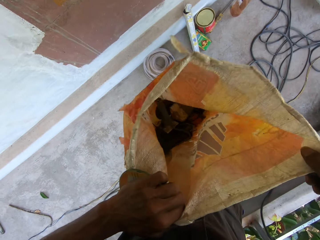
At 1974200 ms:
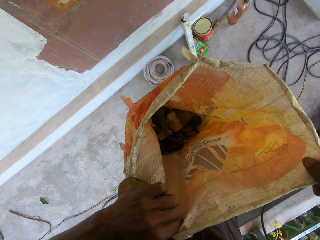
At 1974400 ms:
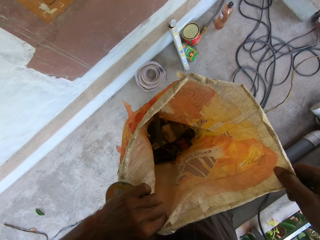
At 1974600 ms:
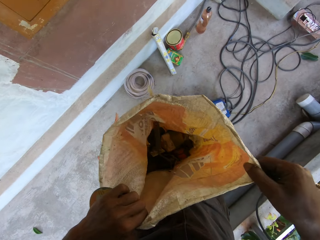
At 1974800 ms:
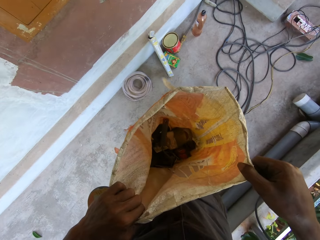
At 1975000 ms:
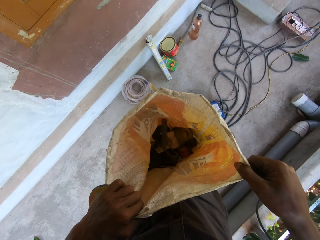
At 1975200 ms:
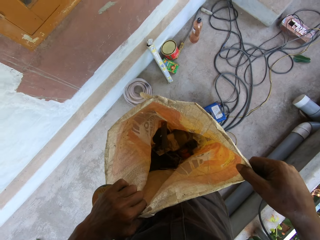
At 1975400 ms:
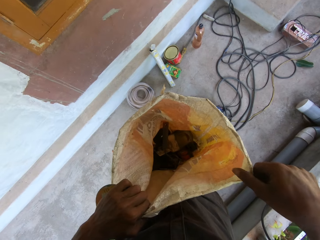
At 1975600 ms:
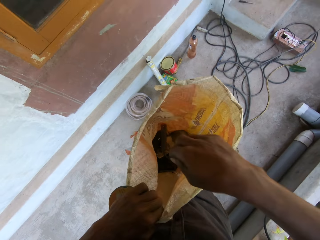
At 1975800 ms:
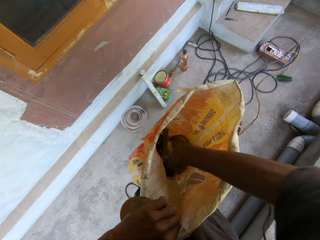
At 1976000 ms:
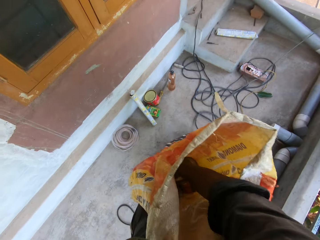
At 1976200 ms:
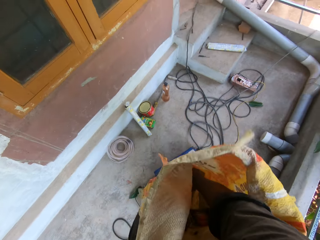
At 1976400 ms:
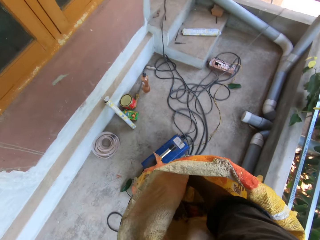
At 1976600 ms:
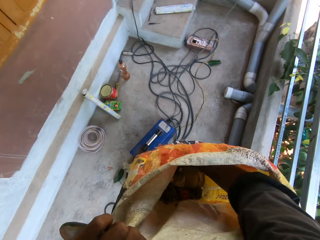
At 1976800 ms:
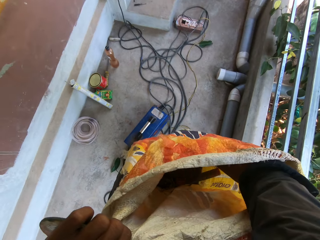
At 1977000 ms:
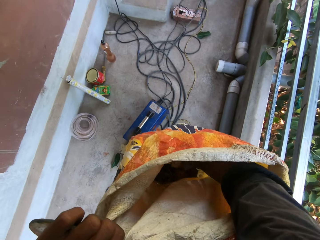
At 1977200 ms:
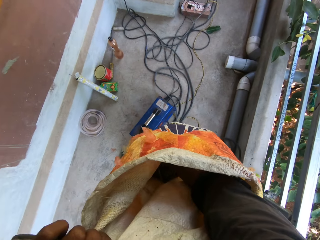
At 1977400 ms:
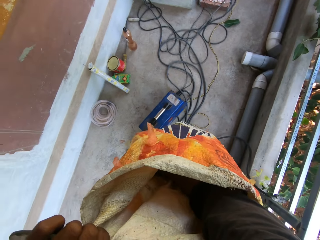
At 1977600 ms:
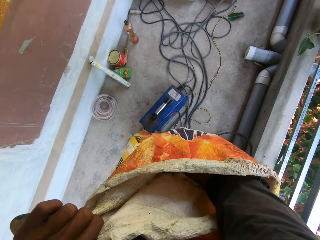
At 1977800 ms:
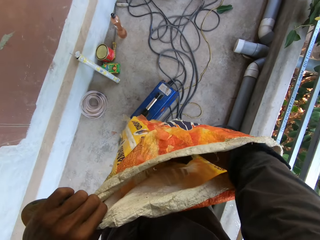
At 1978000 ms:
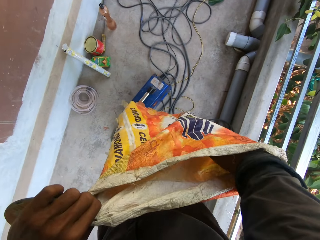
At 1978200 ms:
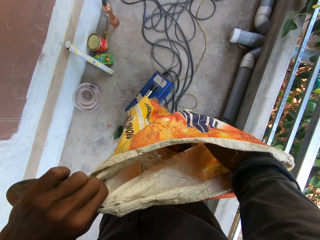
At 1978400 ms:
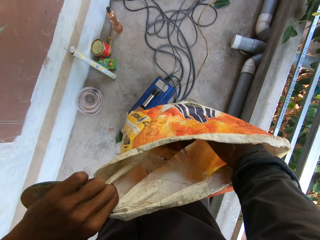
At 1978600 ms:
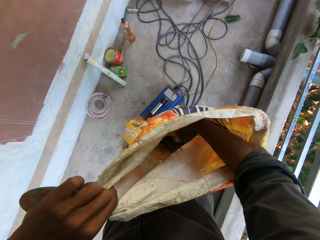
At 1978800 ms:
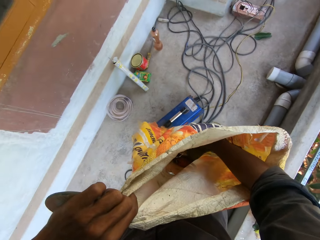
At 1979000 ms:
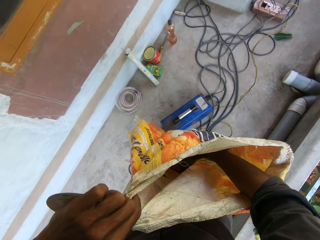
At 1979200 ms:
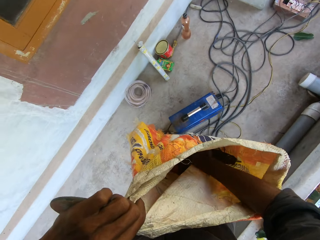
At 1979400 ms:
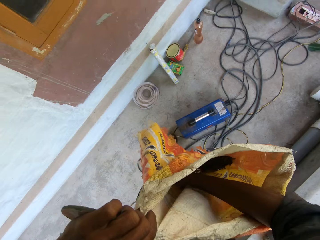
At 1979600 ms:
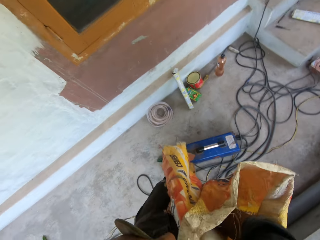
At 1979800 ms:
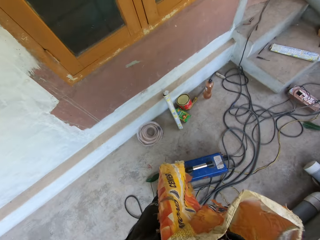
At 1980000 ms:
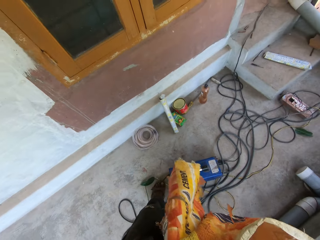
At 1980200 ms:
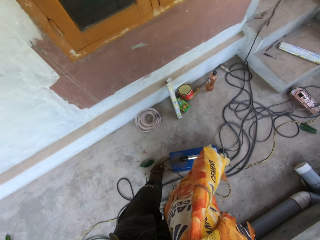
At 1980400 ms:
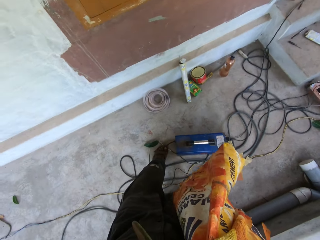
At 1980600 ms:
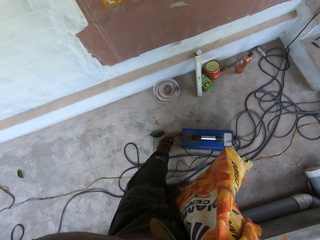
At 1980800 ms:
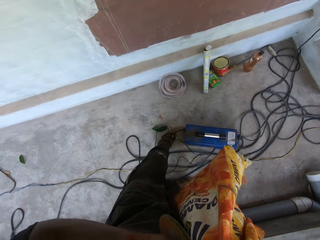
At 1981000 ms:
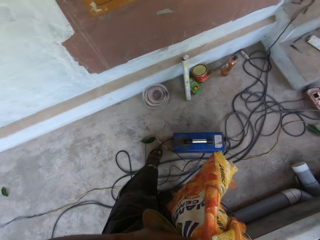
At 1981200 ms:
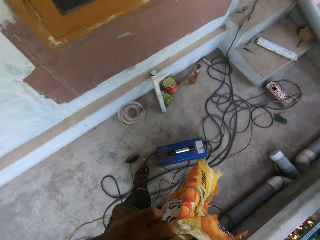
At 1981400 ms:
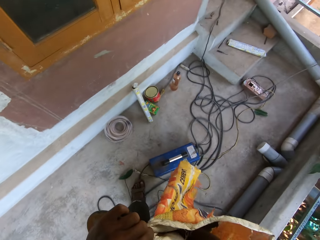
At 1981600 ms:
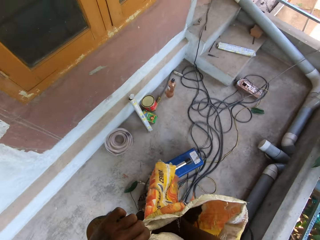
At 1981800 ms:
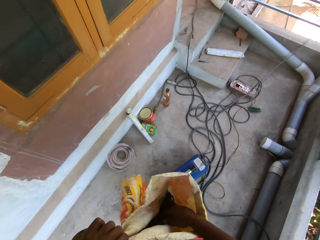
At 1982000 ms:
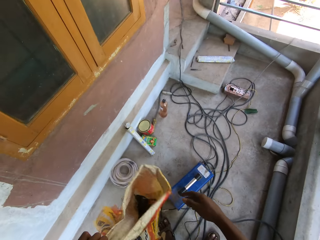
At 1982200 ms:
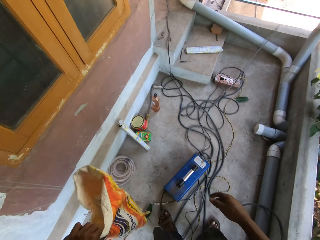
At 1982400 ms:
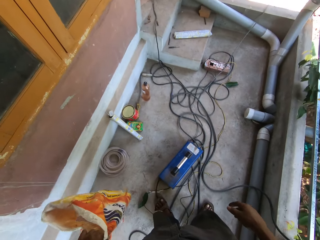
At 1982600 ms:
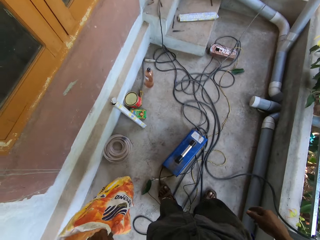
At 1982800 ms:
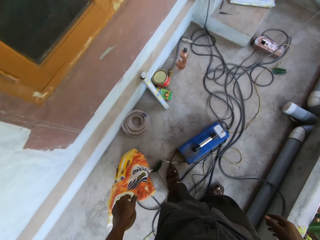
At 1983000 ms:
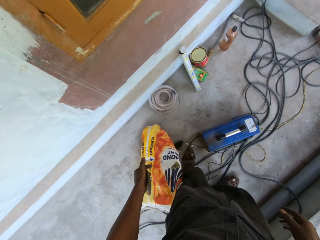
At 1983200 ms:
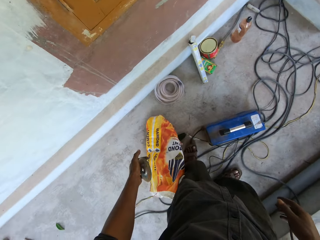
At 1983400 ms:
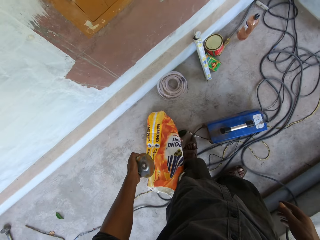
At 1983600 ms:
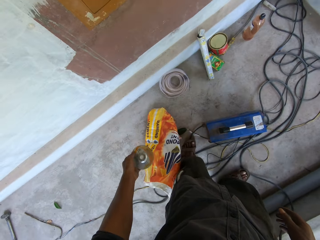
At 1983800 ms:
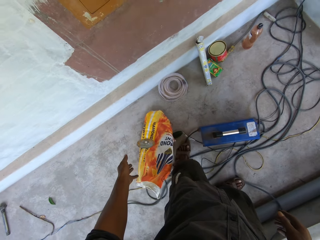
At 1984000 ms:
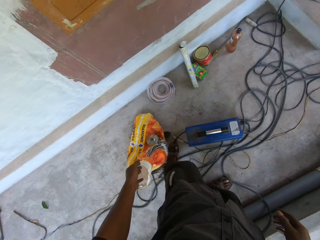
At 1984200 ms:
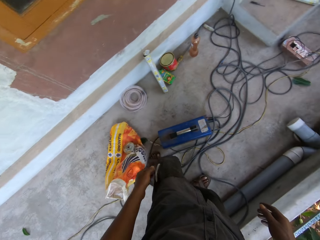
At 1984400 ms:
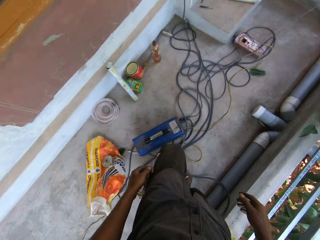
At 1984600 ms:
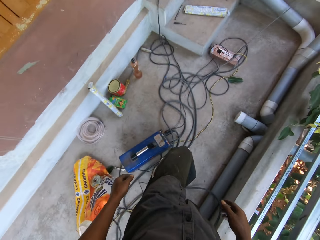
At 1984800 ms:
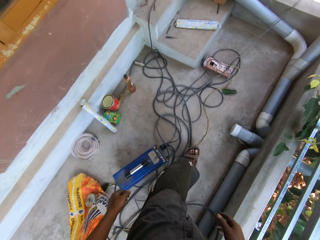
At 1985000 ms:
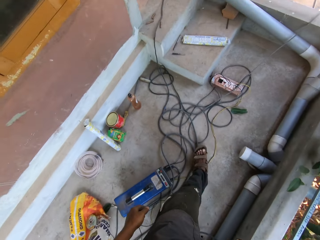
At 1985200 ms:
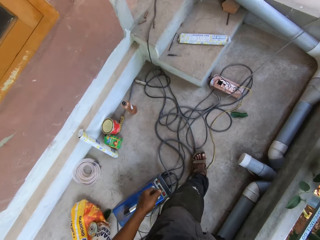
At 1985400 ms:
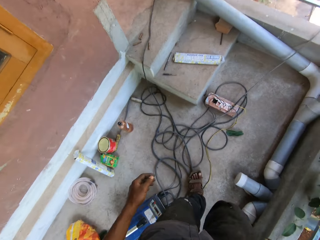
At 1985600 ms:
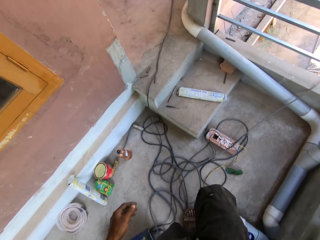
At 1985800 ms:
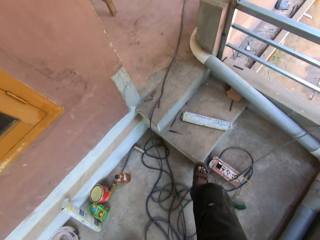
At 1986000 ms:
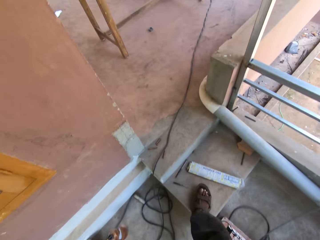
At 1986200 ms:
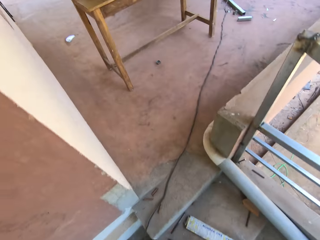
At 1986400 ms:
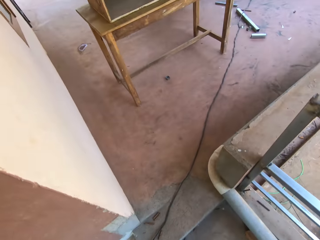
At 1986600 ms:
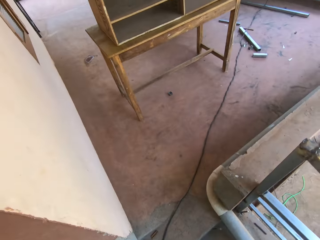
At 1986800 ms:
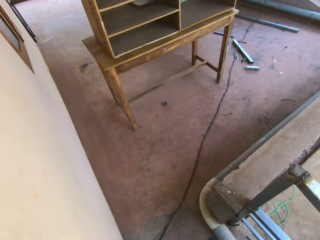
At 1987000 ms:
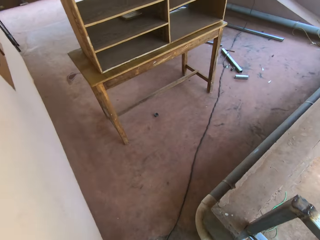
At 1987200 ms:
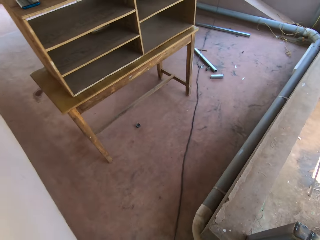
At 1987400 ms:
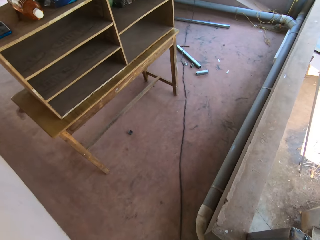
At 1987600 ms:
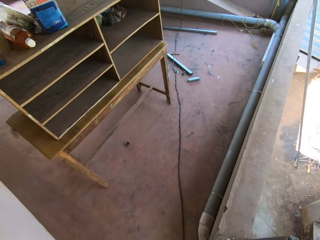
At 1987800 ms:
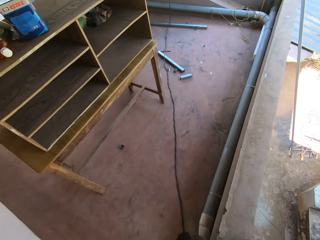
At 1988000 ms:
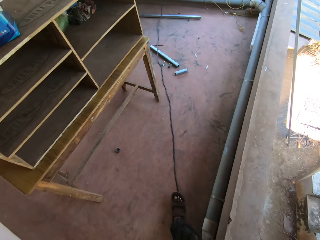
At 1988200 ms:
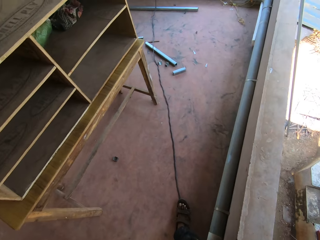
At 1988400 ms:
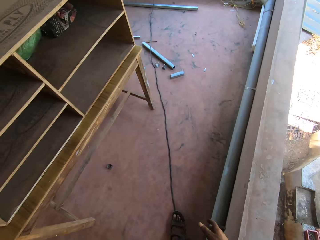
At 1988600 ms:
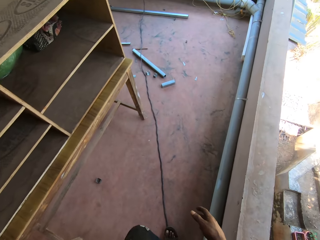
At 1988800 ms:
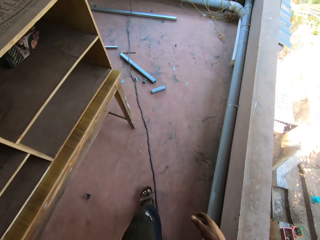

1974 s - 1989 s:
A man talks to the camera wearer. The camera wearer looks into the sack. He checks through the sack with his right hand. He places the sack on the floor with his left hand. He throws the sheet metal gauge on the sack with his left hand. He walks across a building.

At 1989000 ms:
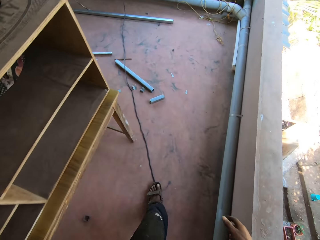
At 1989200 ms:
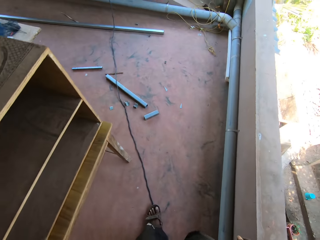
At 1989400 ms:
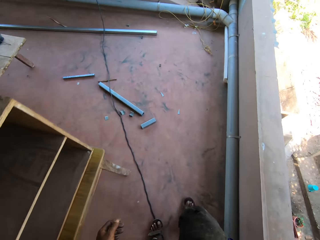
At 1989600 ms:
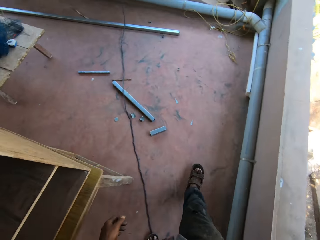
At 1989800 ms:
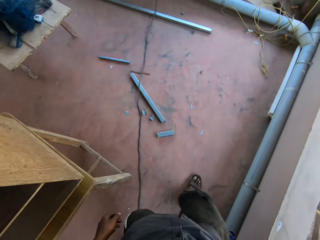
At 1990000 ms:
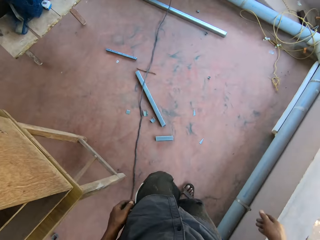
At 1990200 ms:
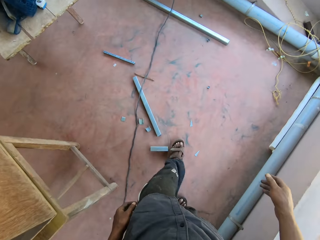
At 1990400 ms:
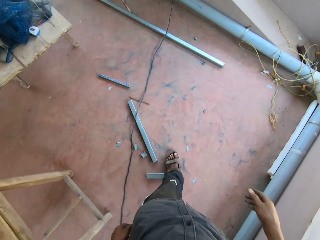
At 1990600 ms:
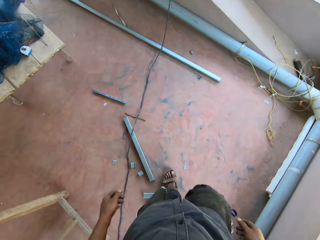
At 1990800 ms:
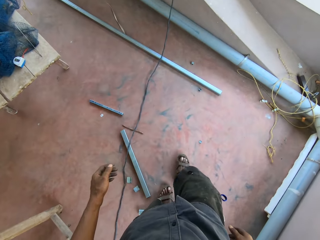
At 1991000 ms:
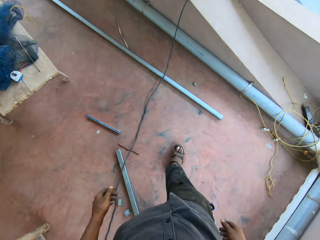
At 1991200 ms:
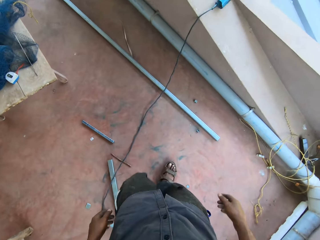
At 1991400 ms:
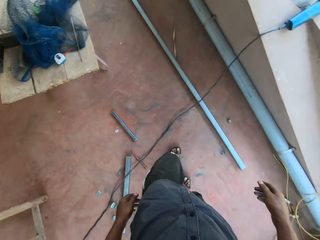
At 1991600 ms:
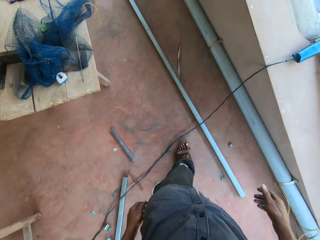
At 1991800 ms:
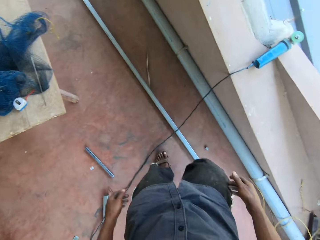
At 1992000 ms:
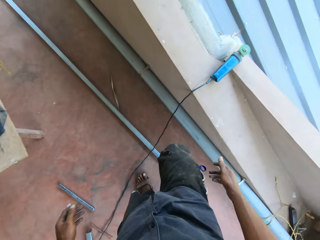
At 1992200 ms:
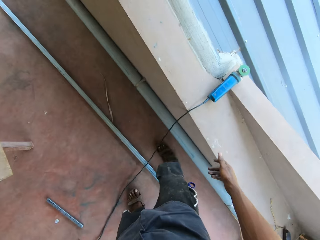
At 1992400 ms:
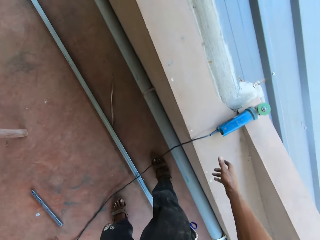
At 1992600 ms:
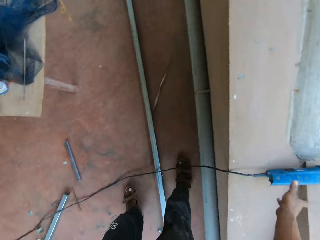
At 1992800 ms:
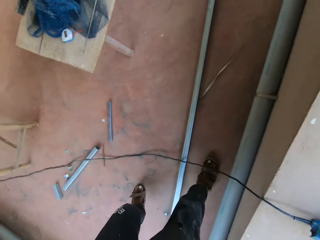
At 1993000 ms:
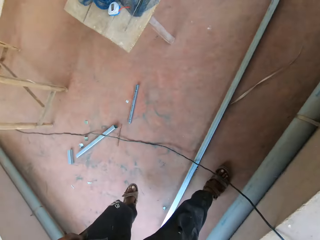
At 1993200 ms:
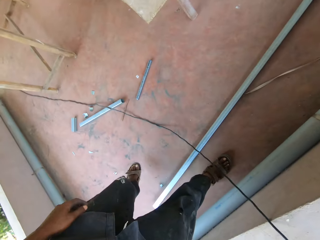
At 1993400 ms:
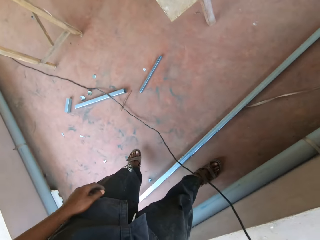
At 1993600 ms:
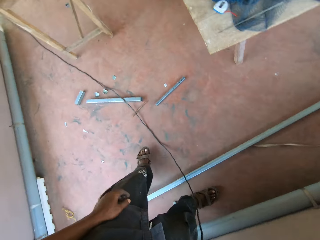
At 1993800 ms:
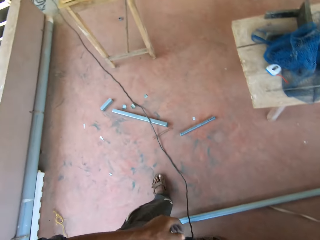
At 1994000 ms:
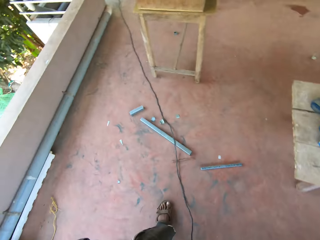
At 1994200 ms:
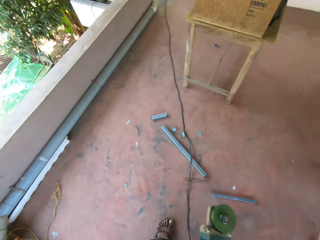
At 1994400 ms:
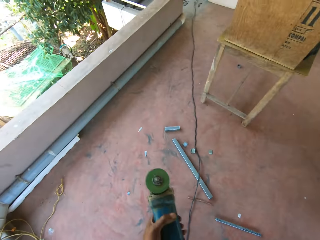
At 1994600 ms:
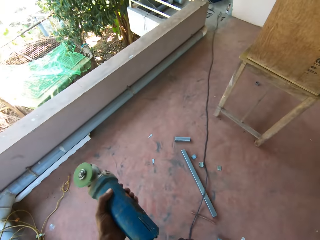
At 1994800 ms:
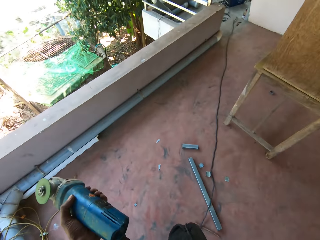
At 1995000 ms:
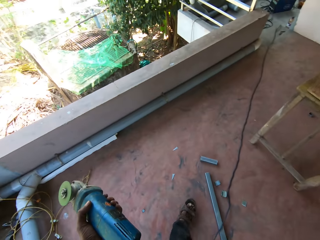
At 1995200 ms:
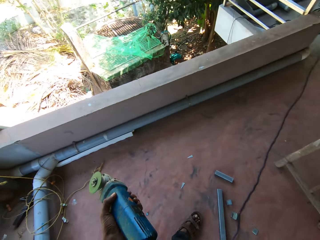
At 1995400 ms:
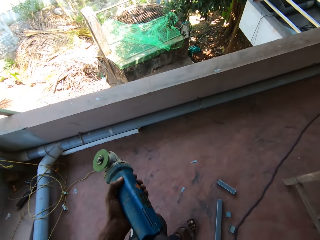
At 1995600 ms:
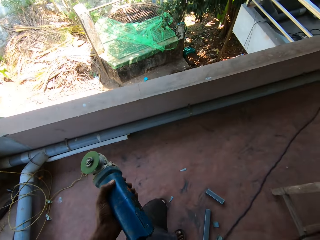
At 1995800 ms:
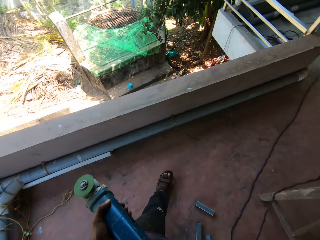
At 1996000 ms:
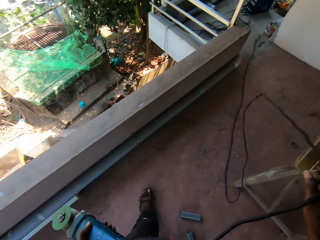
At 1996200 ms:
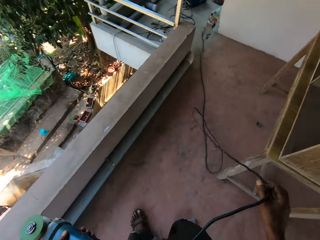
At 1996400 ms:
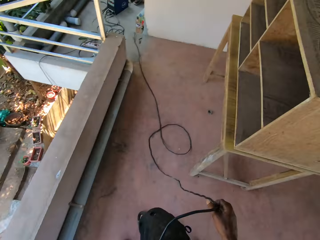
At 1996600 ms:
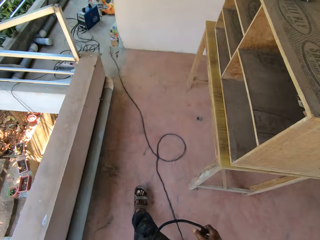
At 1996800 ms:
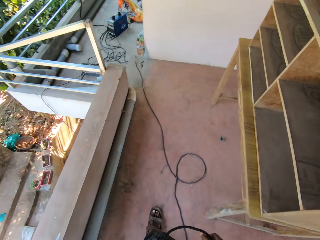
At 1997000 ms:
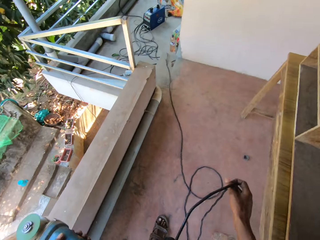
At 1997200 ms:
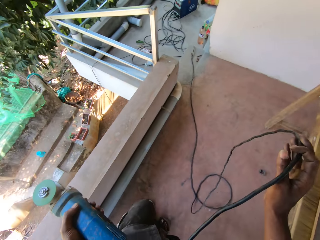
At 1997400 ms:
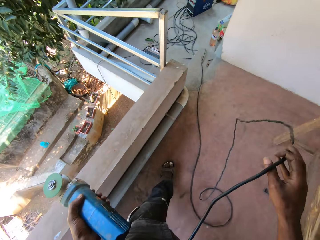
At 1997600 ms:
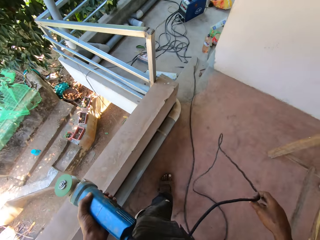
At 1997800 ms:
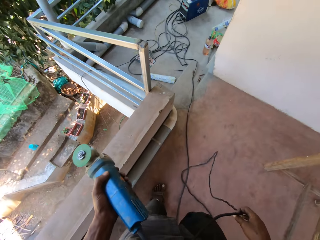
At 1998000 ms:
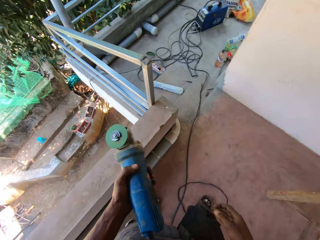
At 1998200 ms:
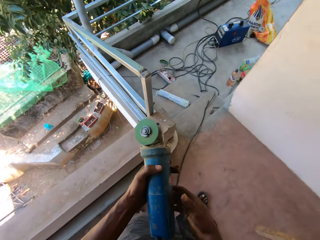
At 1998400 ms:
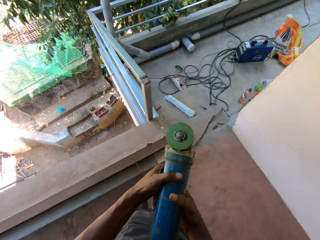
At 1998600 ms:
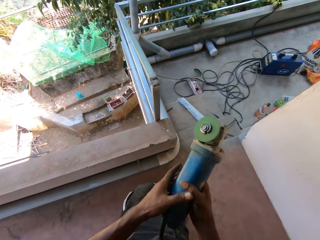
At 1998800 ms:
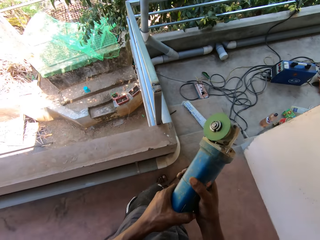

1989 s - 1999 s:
The camera wearer picks up an angle grinder by the wall of the balcony with his left hand. He passes the angle grinder from his left hand to his right hand. He carries the angle grinder across the building. He adjusts the cable of the angle grinder on the floor with his right hand.
